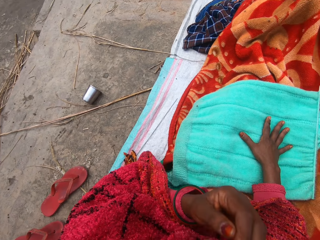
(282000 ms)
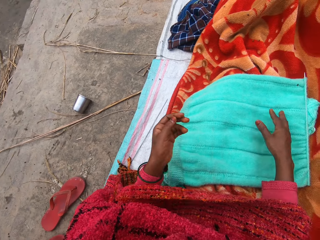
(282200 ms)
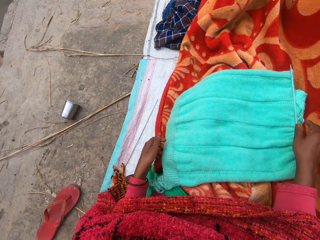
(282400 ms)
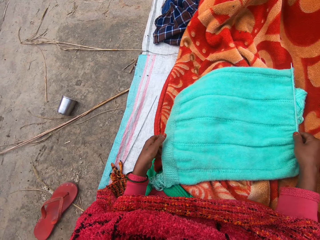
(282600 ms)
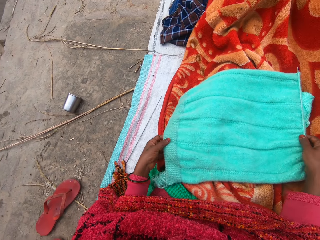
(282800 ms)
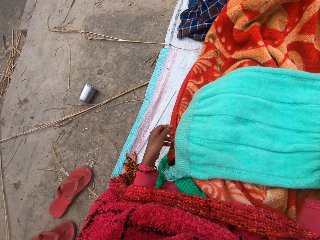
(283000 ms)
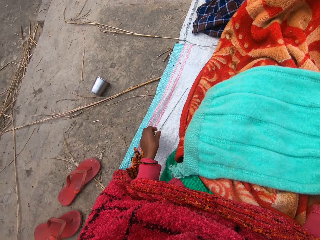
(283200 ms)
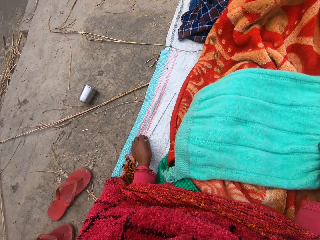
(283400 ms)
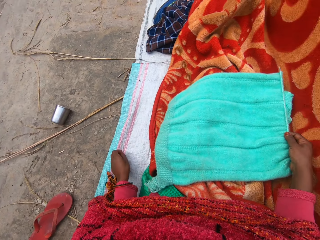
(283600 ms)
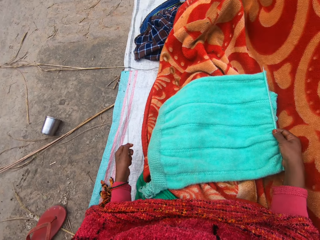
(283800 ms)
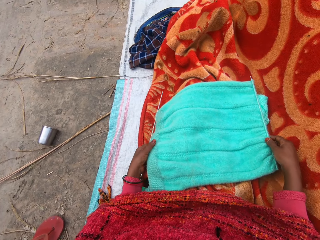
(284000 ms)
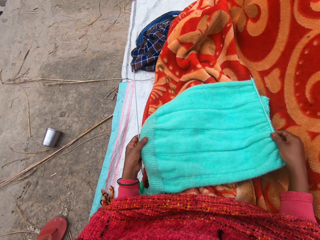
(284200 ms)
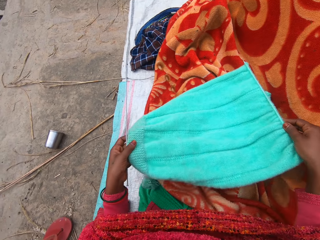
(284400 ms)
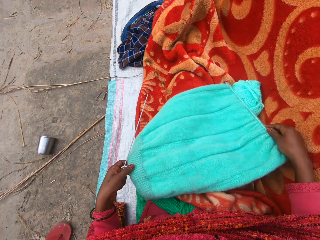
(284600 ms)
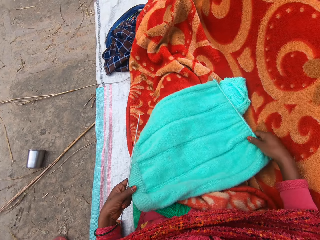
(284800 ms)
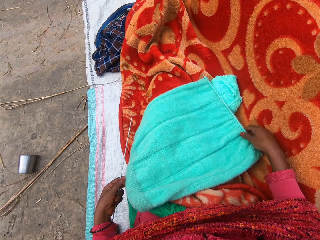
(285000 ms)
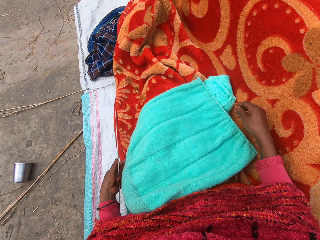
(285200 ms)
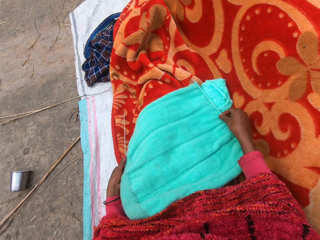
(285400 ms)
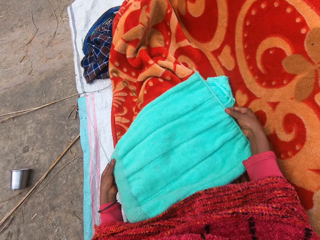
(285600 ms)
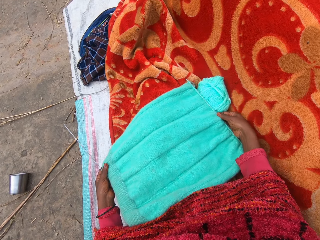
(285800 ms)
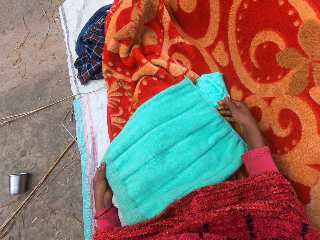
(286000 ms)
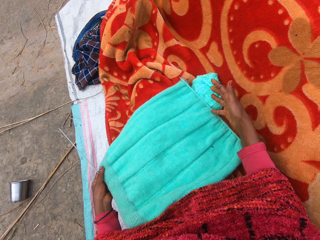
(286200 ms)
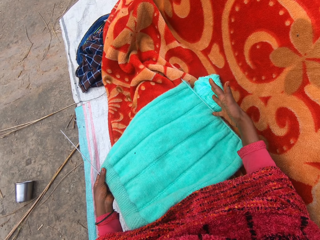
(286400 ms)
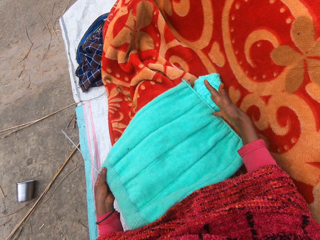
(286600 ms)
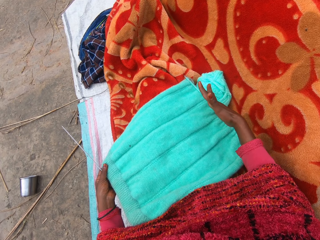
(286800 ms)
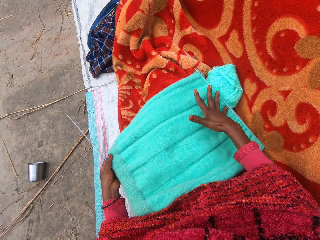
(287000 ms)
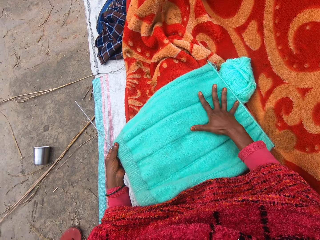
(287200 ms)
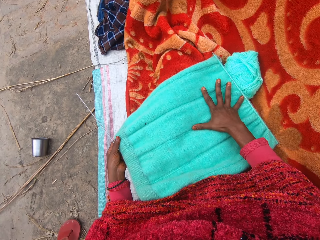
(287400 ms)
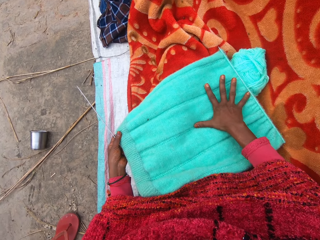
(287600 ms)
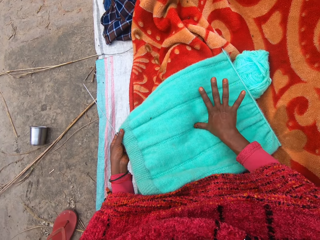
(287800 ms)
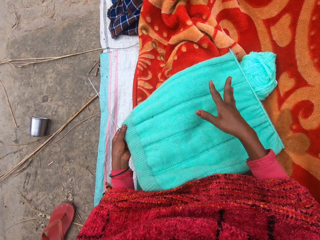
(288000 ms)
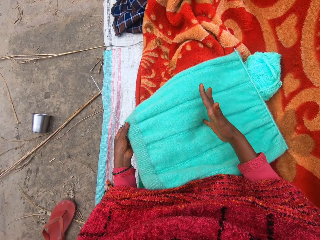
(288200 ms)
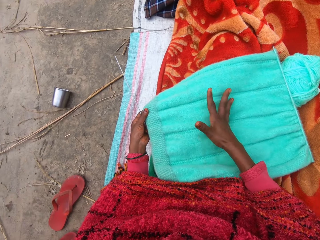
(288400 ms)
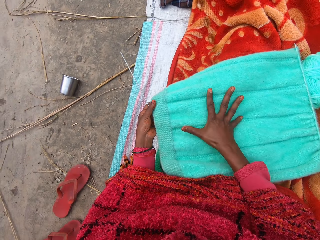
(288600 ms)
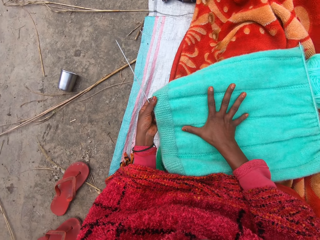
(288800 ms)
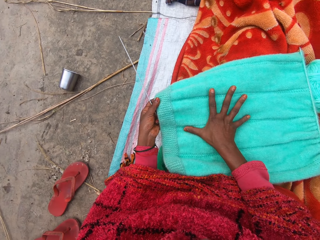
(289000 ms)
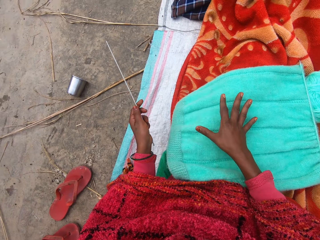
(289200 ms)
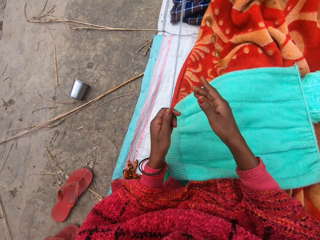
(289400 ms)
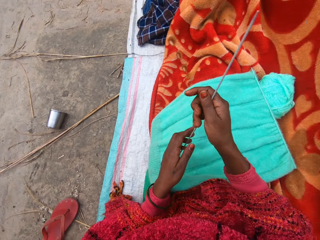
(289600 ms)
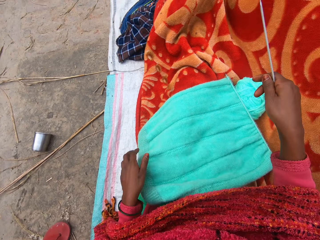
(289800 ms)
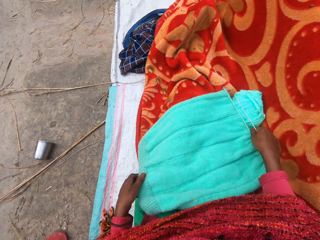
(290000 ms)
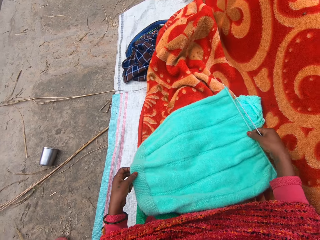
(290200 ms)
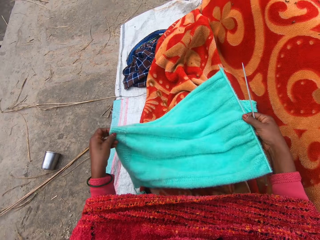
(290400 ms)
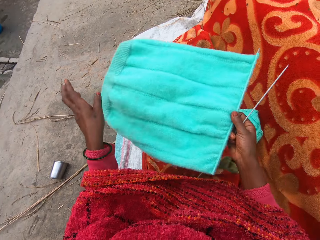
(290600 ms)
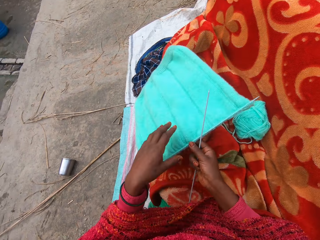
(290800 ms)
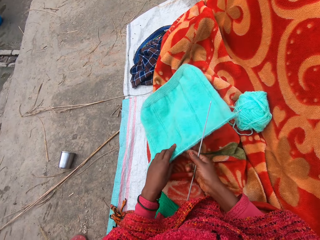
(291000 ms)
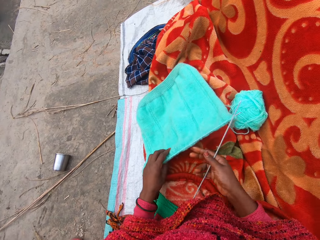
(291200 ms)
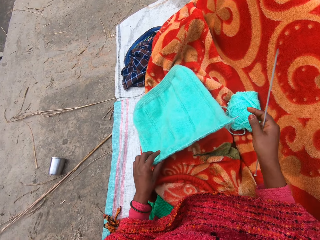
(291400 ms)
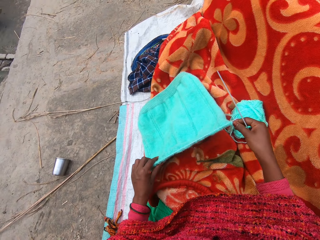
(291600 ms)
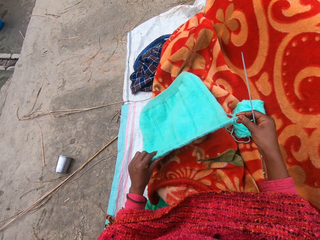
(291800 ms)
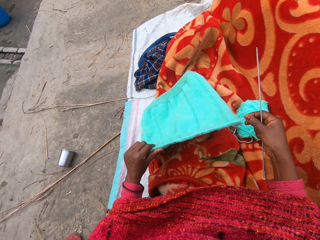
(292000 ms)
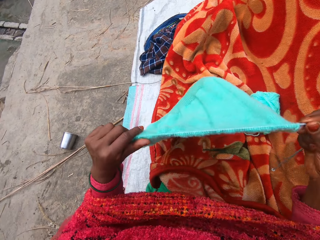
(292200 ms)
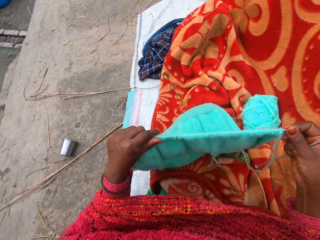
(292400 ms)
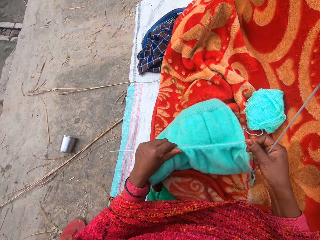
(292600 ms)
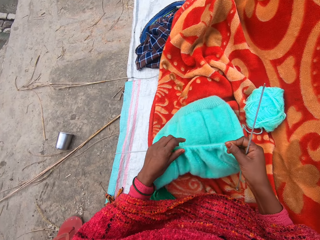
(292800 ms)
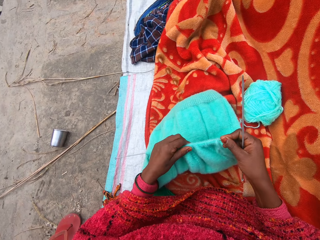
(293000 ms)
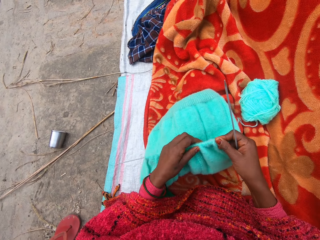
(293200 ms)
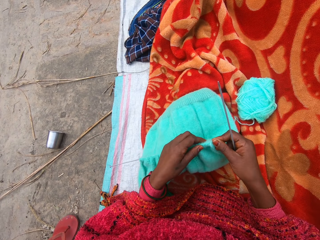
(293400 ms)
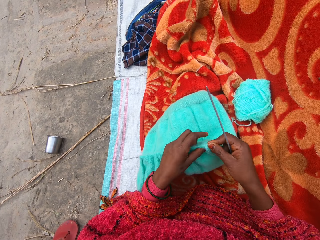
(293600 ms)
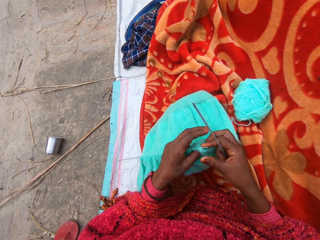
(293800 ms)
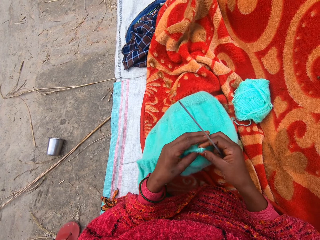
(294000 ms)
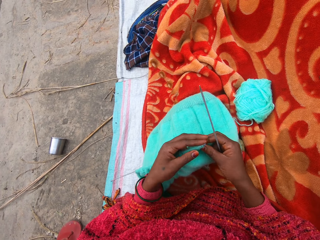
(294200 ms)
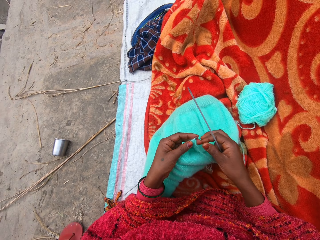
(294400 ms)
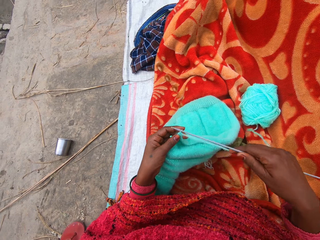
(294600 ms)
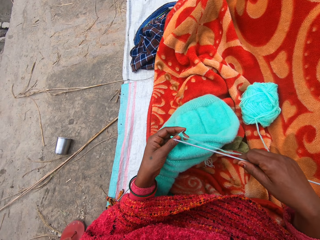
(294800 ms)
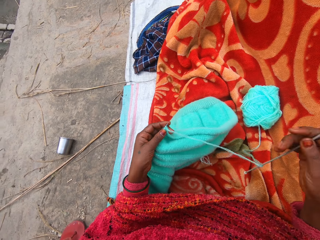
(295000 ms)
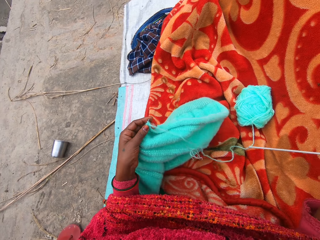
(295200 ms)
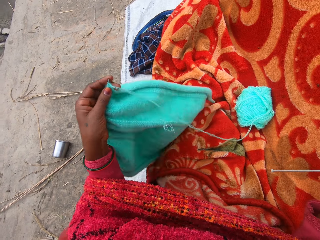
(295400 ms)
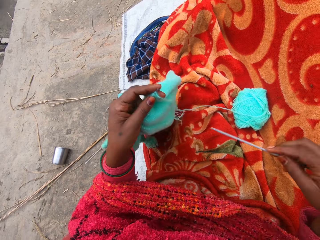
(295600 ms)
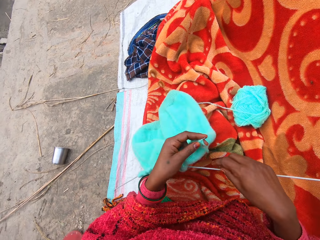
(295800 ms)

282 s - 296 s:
The camera wearer lowers her hand. She holds the knitted yarn or towel with both her hands. She lowers the knitted yarn. She lowers her hand. She picks up the knitting needle or pin with her left hand. She holds the knitted yarn with both her hands. She lifts up the knitted yarn. She adjusts the towel on her lap. She moves the knitted yarn towards her. She places the knitted yarn on her thighs. She stretches the towel with both hands. She measures the towel with her right hand. She transfers the knitting pin to her right hand. She picks up the towel with both hands. She drops the towel on her lap. She adjusts the towel on the knitting pin.

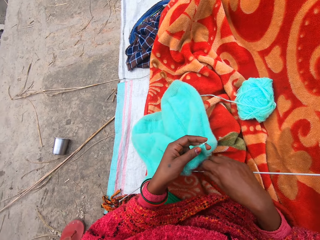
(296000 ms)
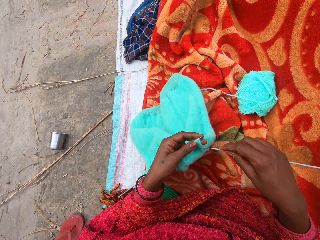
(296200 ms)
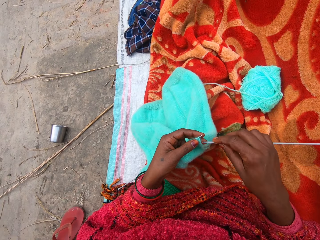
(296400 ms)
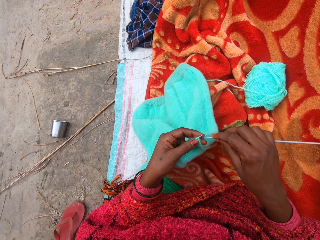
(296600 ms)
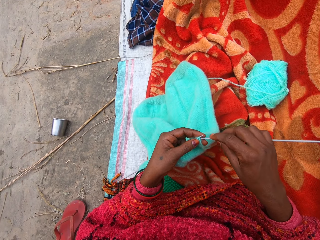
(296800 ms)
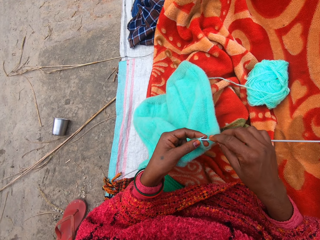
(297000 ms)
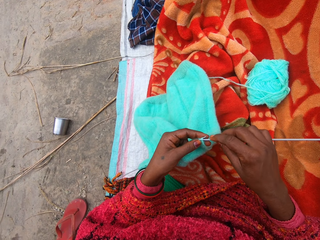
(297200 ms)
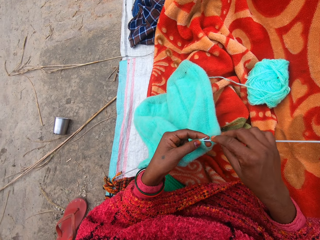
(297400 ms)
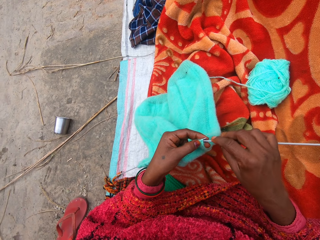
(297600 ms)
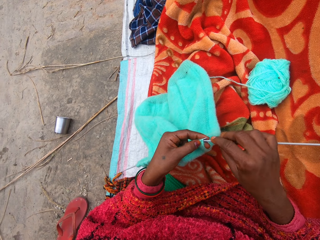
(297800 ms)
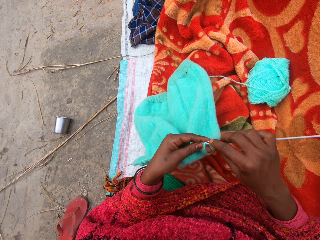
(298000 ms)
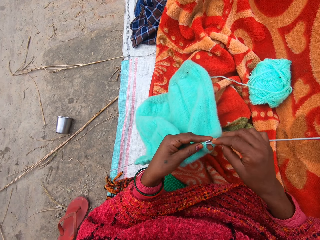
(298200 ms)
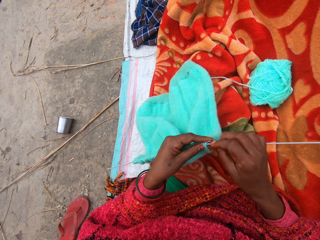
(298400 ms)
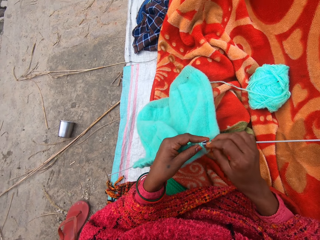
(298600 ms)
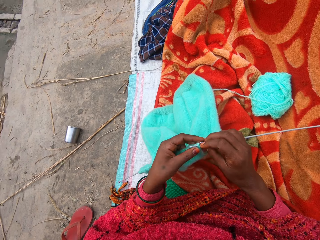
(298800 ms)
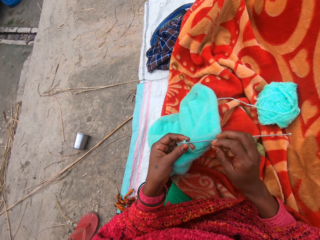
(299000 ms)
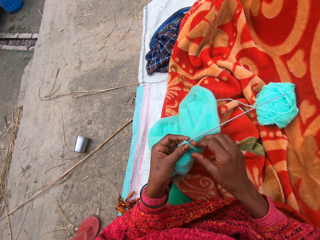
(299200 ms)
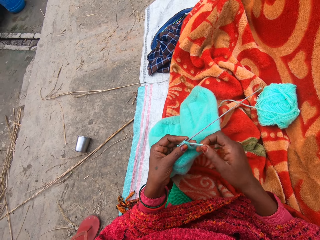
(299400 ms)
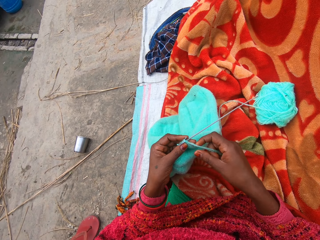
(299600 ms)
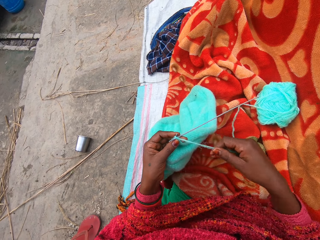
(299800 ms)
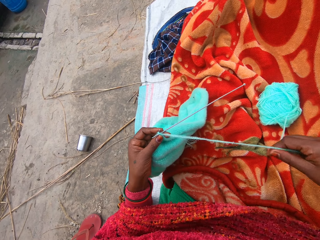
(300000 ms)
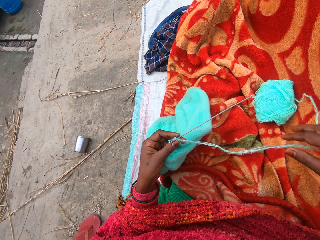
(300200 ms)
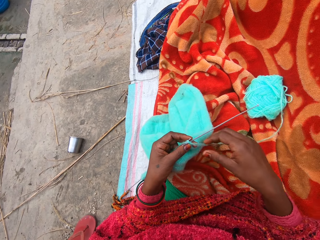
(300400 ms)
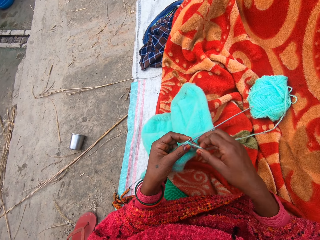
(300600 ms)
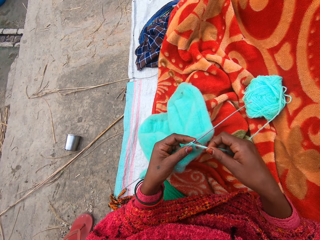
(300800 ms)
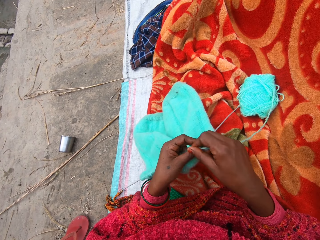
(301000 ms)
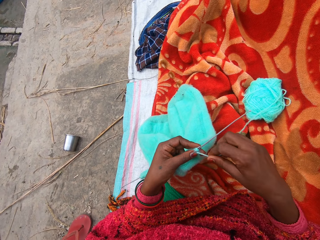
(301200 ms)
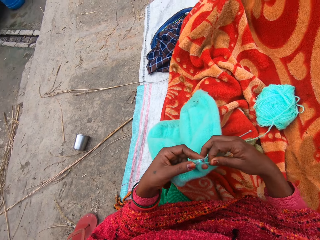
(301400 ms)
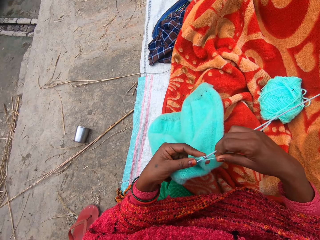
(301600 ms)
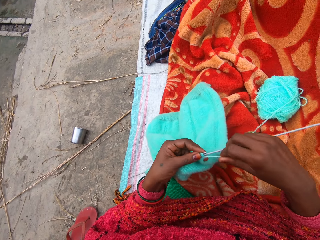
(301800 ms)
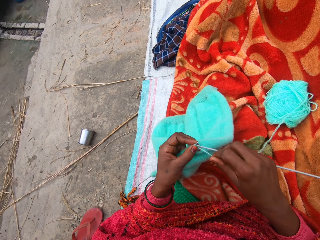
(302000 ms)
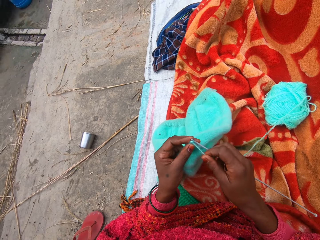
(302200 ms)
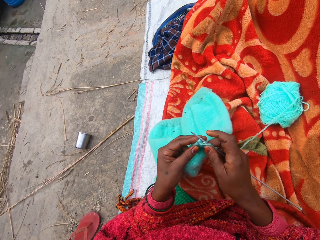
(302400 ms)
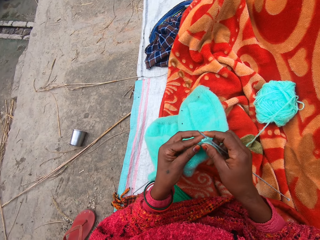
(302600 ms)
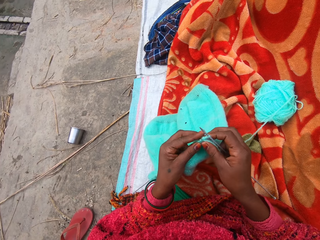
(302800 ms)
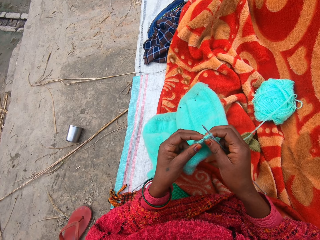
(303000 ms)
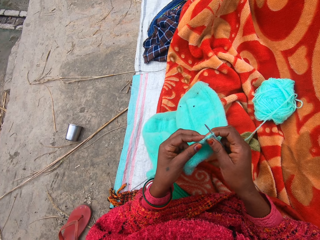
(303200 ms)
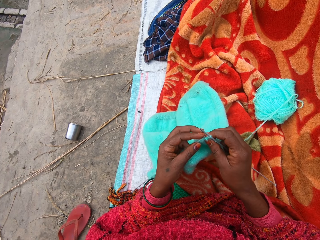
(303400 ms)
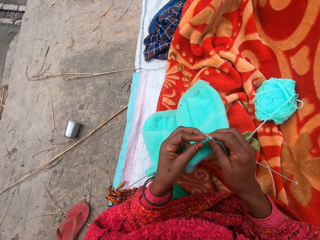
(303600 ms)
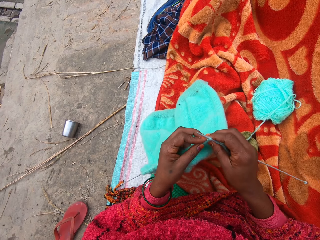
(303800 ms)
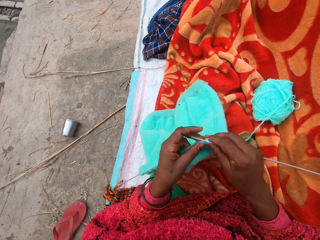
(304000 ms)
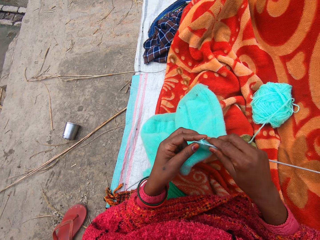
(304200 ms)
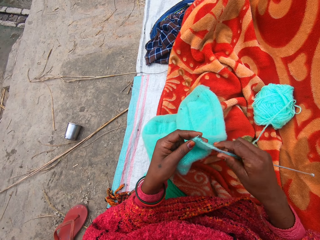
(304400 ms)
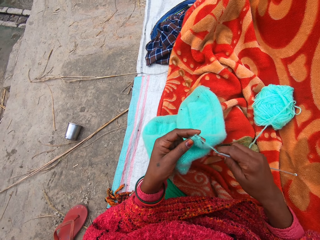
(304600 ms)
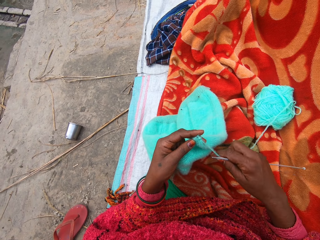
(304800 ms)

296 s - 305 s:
The camera wearer knits the fabric using the knitting needle.
